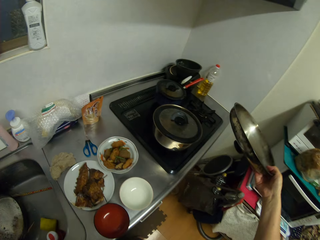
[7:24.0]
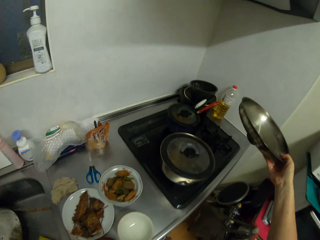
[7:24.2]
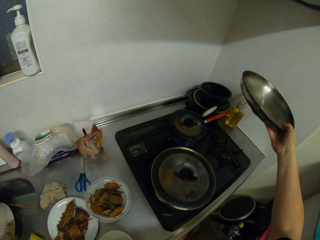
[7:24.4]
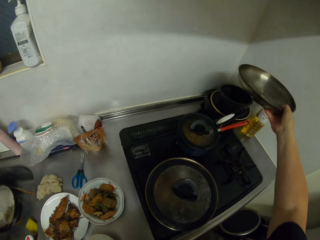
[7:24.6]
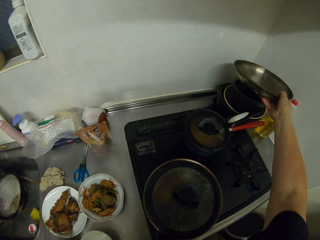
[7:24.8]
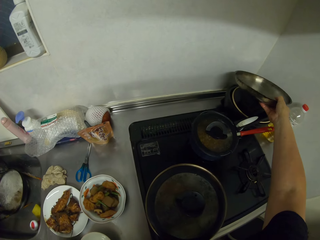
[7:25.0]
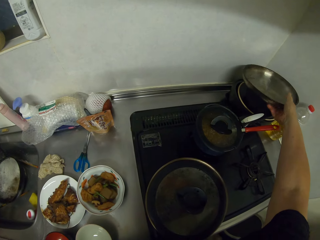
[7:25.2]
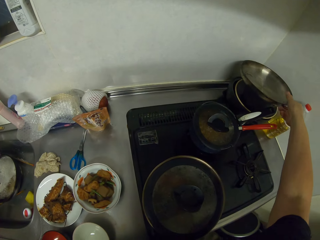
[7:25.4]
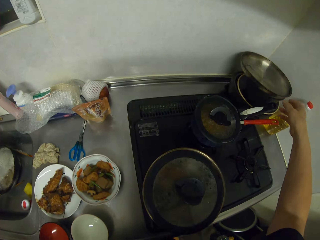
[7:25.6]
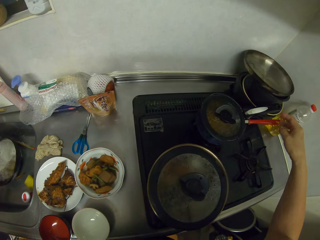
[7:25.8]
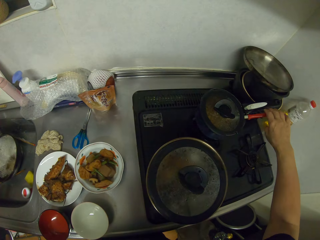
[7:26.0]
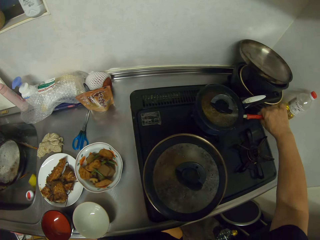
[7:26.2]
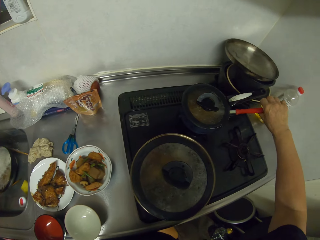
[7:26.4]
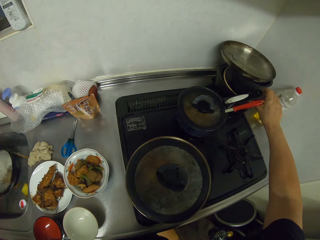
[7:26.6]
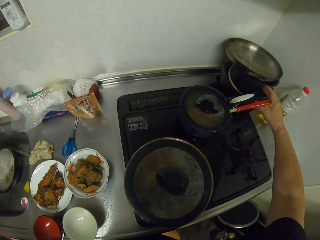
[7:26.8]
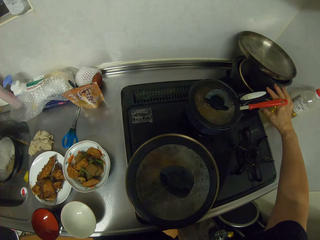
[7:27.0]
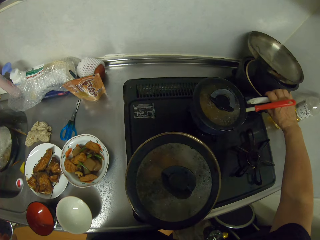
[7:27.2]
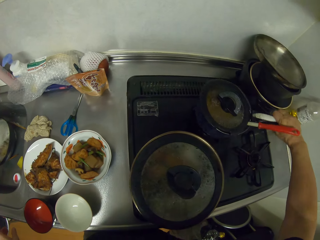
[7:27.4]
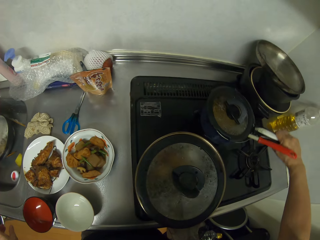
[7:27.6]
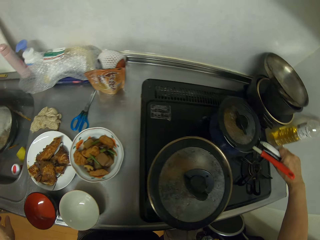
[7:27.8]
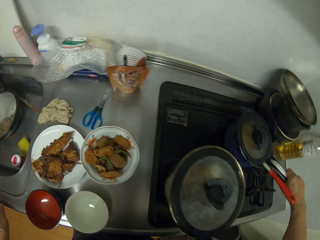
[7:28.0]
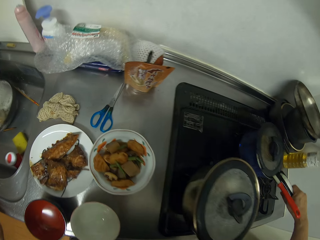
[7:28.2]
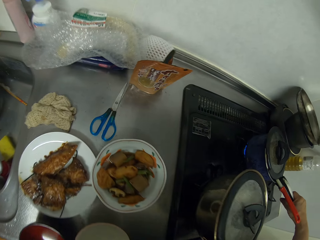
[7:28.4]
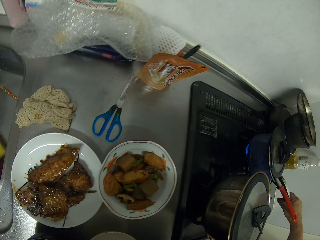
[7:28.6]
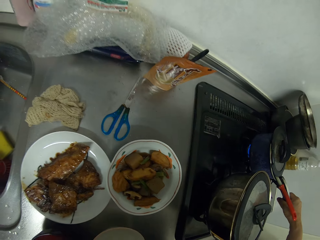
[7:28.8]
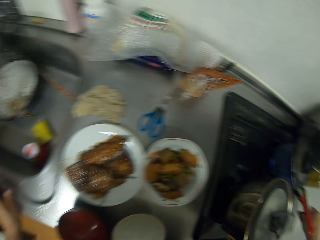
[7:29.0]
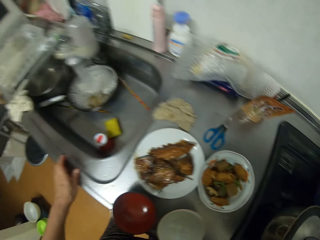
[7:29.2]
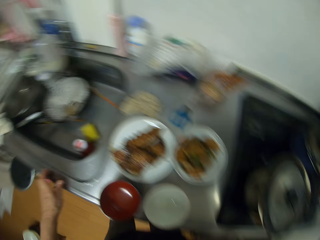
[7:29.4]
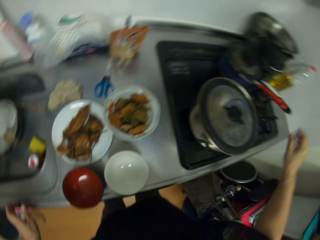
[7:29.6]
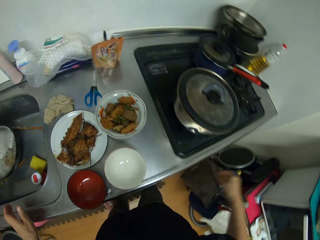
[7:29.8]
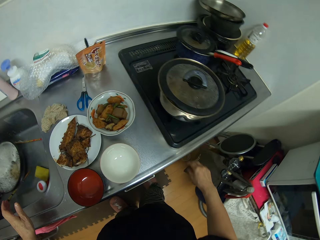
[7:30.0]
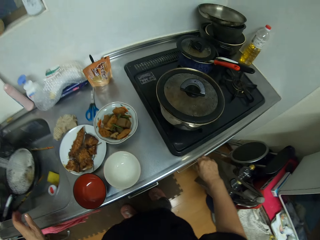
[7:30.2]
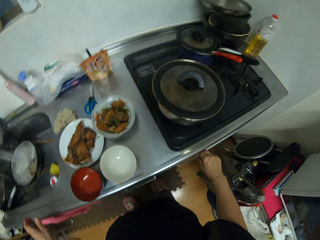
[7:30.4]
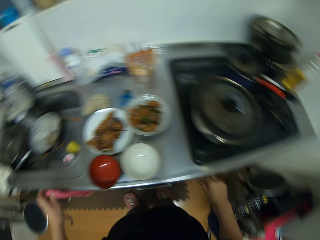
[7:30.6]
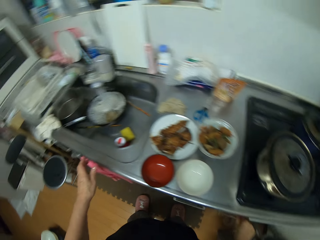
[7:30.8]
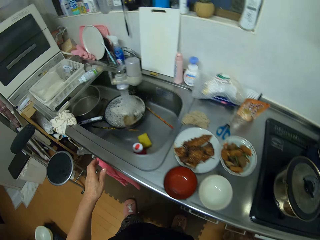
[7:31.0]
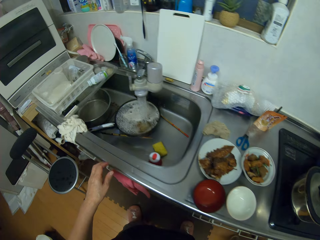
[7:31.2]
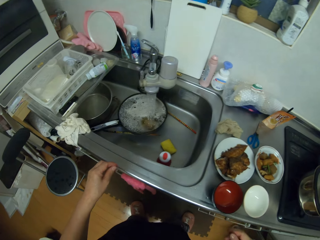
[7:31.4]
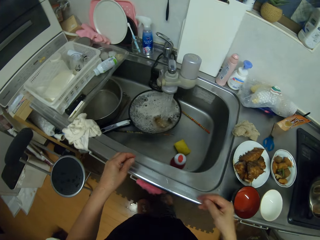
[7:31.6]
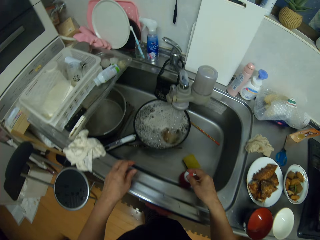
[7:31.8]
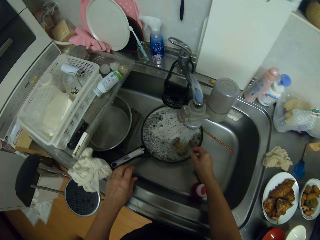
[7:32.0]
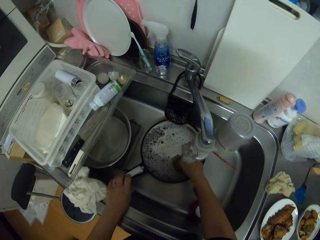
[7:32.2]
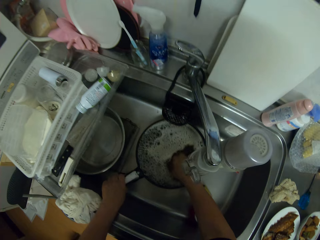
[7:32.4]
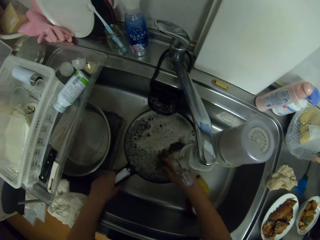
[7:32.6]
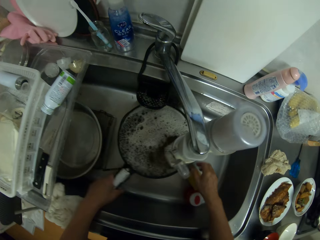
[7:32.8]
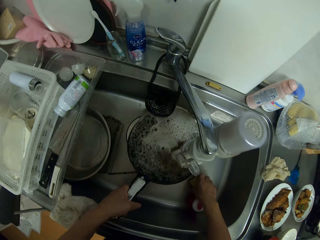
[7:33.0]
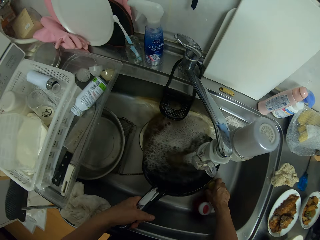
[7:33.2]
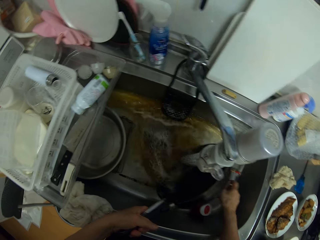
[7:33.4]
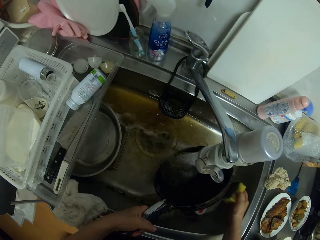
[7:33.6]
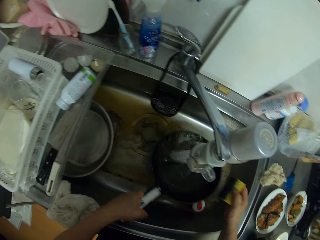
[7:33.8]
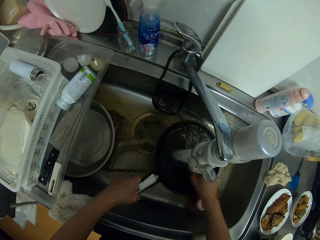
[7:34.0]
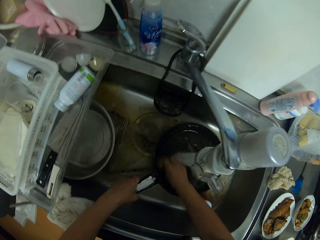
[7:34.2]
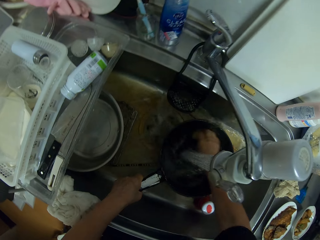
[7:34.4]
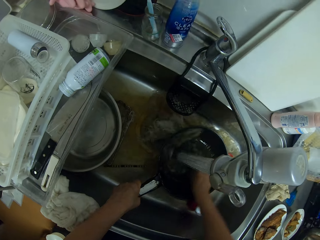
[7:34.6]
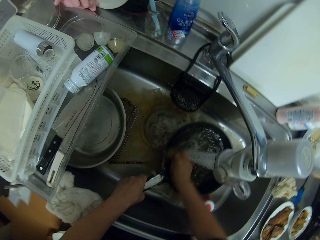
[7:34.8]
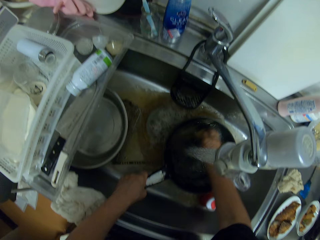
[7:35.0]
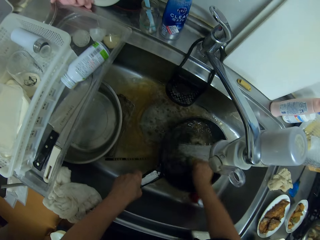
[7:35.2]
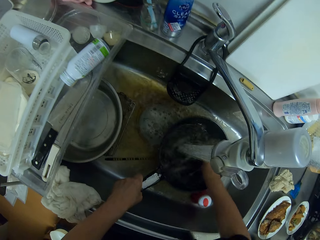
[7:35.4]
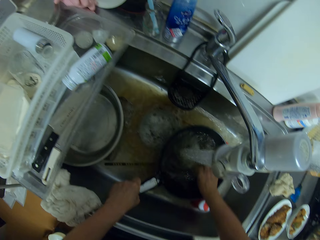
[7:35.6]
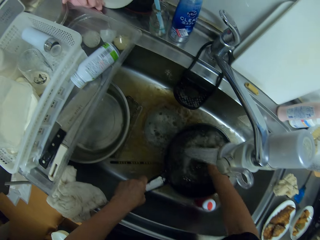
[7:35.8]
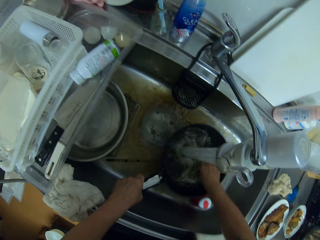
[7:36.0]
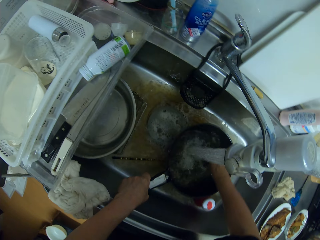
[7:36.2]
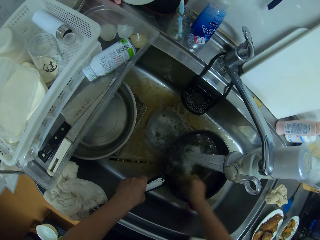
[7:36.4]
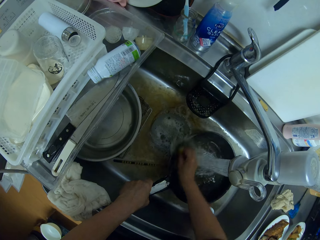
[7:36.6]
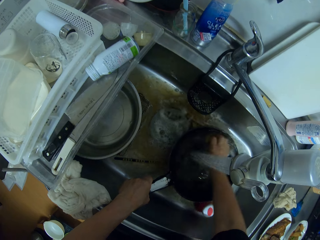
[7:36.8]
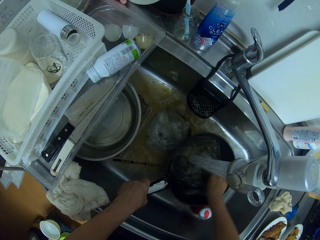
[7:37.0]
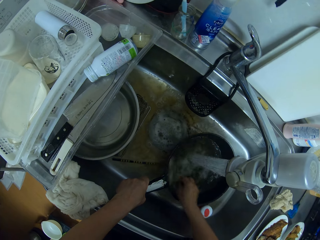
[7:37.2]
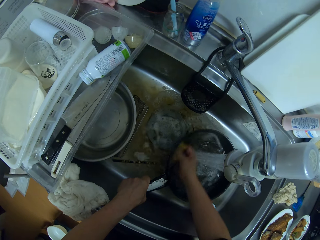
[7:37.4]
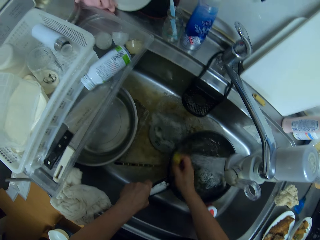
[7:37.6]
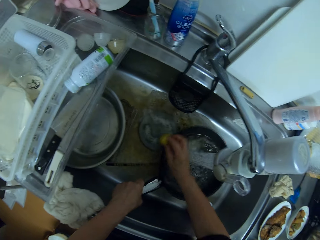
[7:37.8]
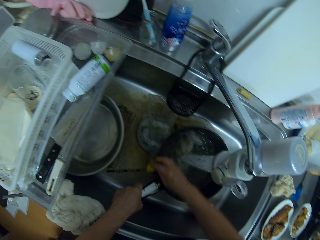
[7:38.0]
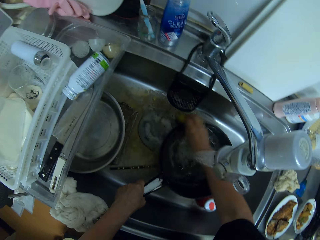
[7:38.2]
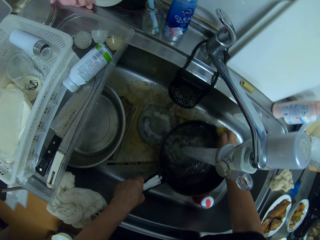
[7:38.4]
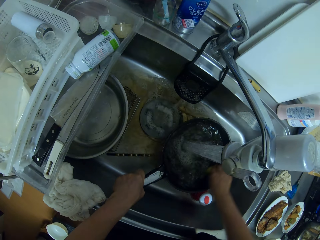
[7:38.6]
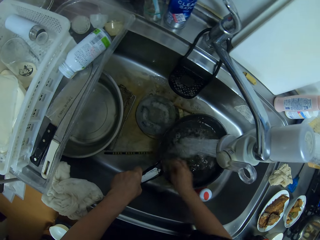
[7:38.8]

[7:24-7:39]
The camera wearer puts the lid on top of the cooking pots. They shake the cooking pot. They rinse the frying pan with tap water.

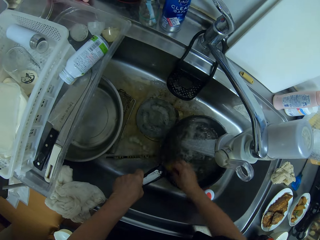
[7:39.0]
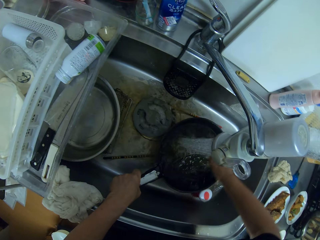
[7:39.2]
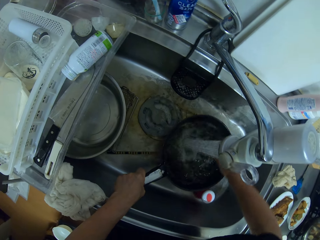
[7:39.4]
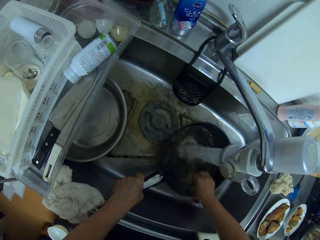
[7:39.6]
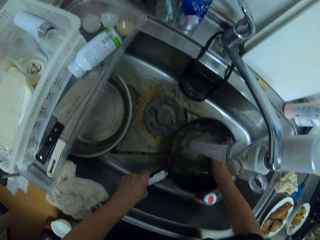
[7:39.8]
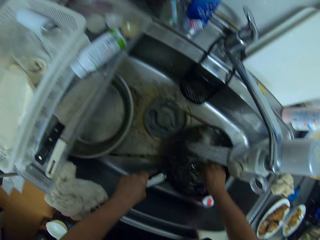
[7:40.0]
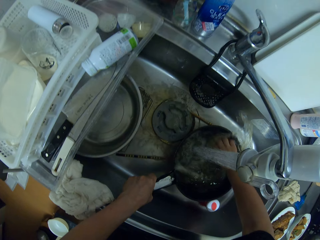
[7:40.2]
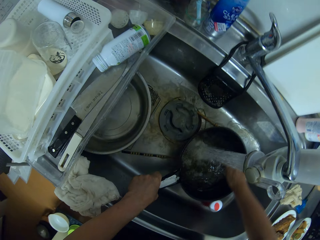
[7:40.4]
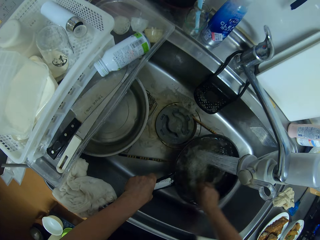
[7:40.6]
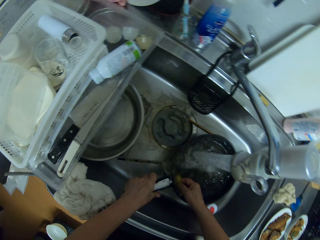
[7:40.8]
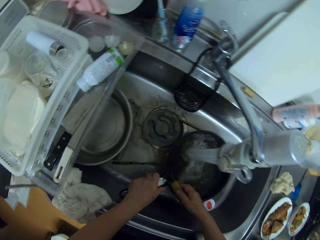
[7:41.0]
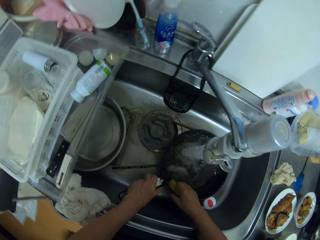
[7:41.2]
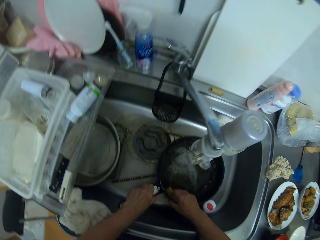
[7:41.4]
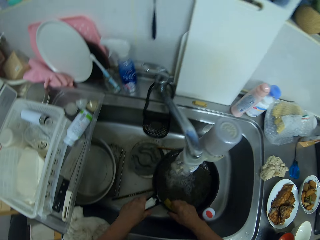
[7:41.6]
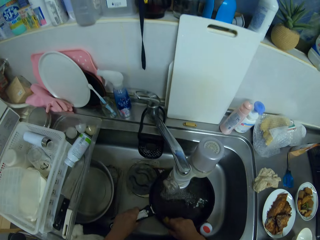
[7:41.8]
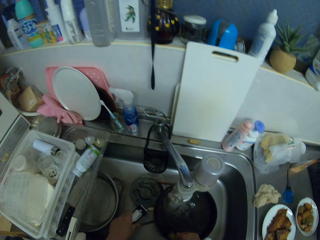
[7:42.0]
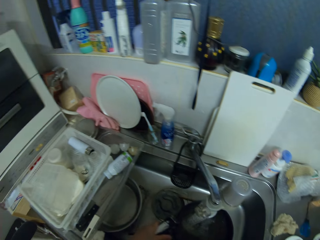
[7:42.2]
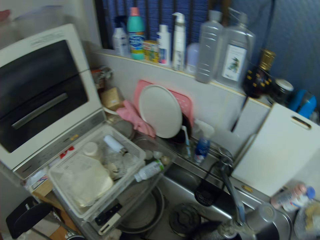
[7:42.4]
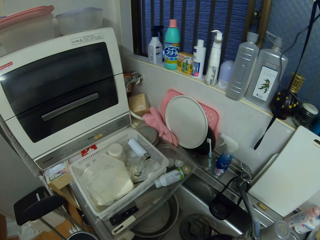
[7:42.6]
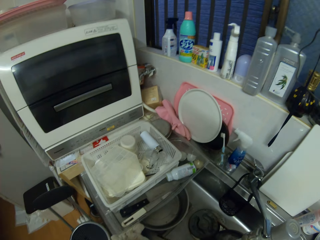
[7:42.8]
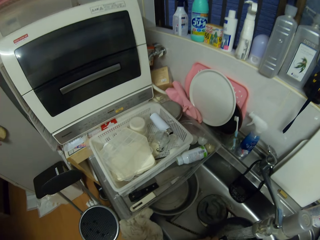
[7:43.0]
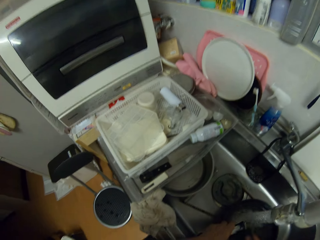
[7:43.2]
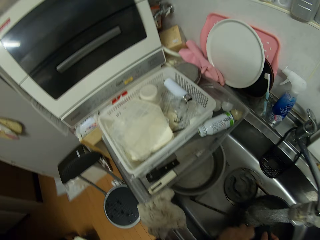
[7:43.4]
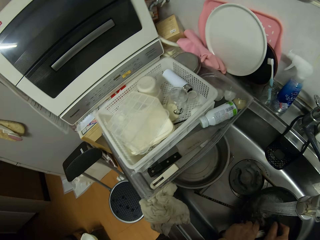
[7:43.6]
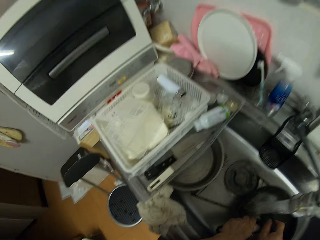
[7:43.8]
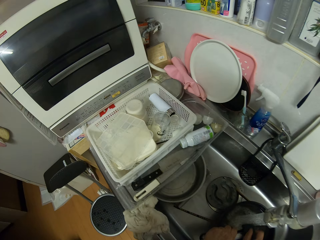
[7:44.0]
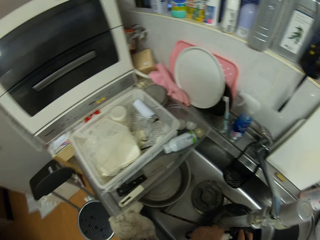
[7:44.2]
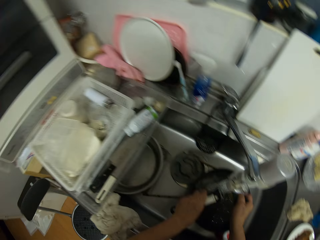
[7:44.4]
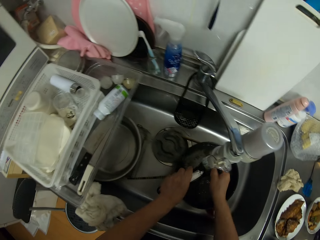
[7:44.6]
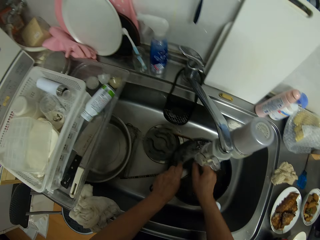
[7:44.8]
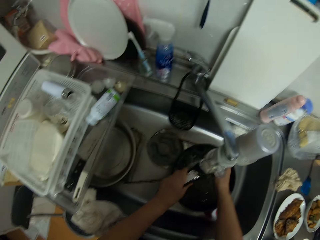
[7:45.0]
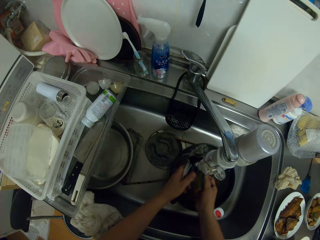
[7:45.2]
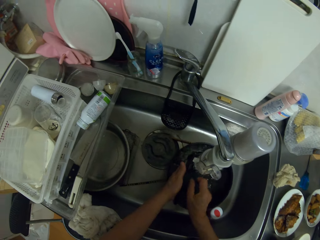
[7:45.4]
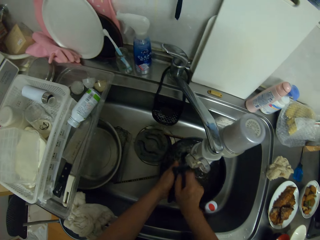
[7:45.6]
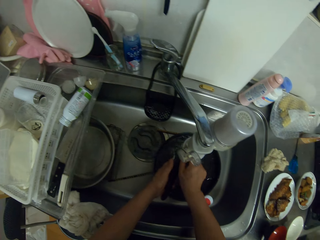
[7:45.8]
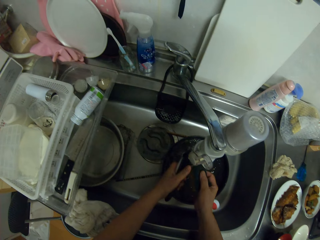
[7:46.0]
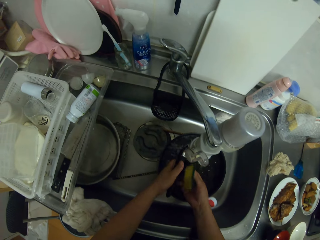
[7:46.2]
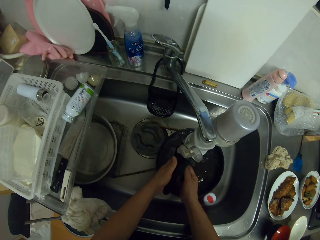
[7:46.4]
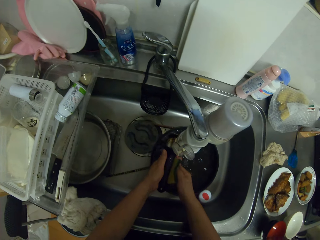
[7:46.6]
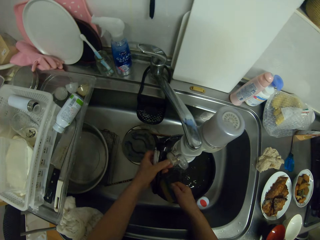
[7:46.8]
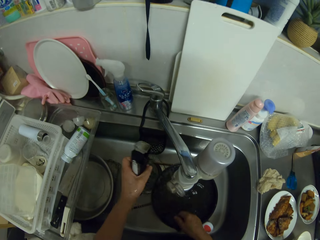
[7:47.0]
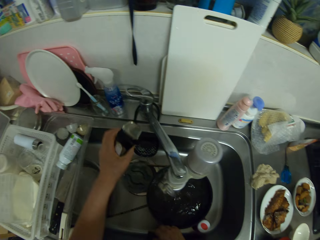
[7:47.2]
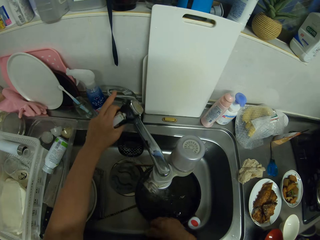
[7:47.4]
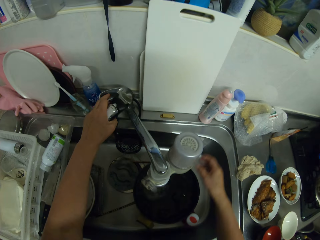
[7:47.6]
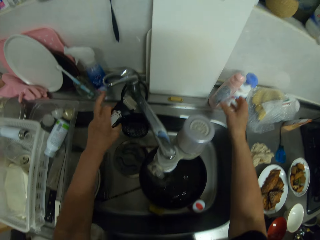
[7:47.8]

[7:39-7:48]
The camera wearer detaches the pan's handle and scrubs the pan handle.
